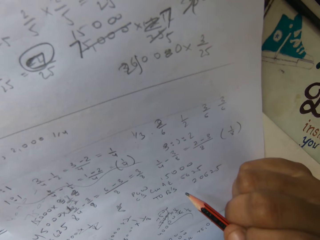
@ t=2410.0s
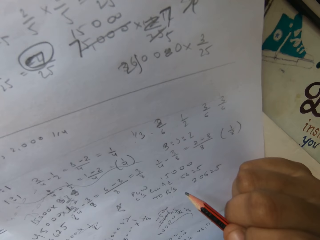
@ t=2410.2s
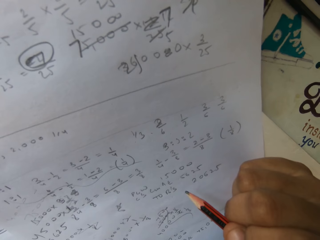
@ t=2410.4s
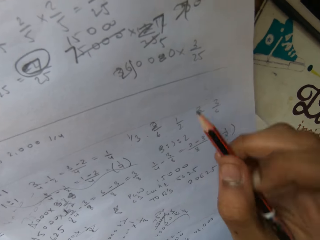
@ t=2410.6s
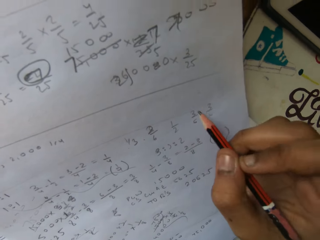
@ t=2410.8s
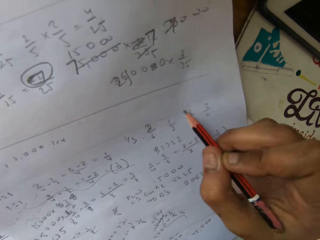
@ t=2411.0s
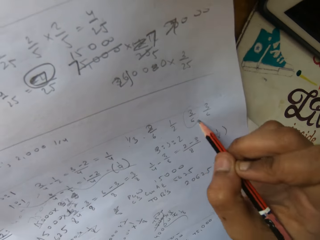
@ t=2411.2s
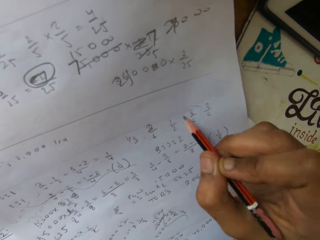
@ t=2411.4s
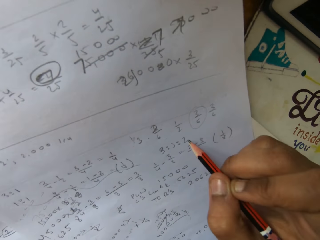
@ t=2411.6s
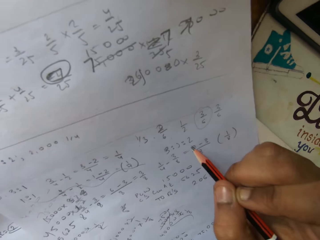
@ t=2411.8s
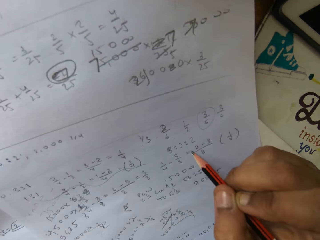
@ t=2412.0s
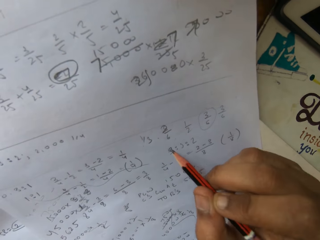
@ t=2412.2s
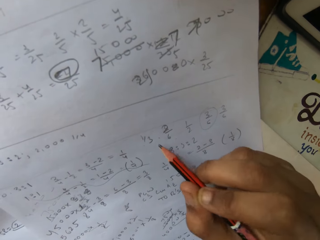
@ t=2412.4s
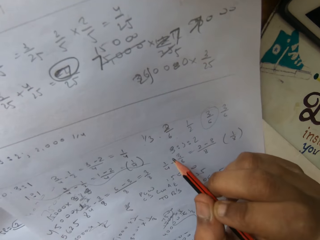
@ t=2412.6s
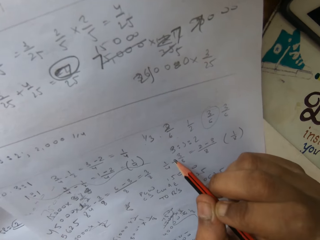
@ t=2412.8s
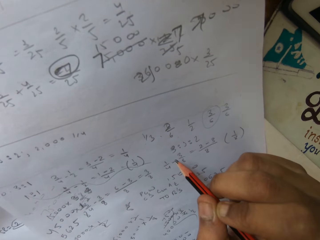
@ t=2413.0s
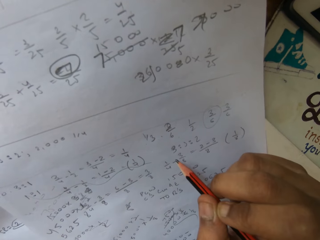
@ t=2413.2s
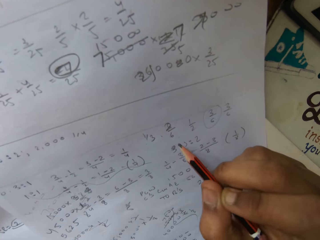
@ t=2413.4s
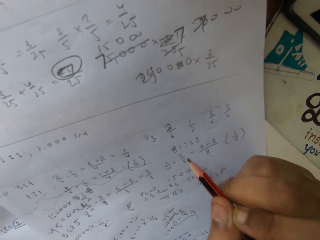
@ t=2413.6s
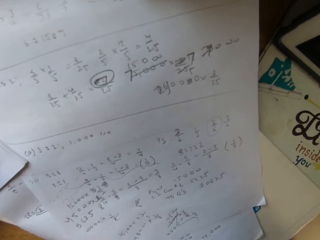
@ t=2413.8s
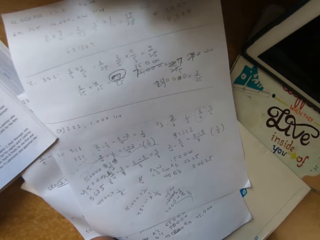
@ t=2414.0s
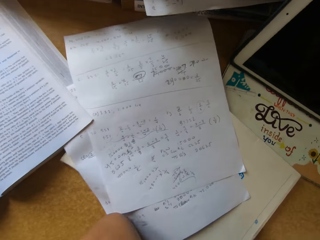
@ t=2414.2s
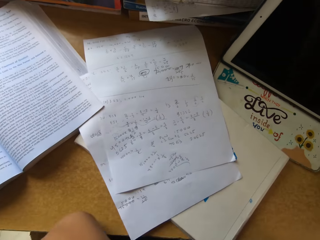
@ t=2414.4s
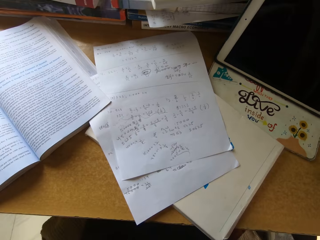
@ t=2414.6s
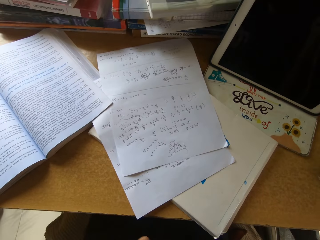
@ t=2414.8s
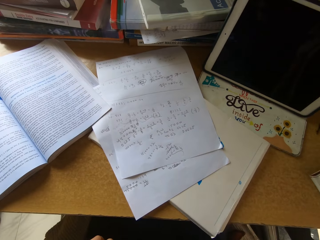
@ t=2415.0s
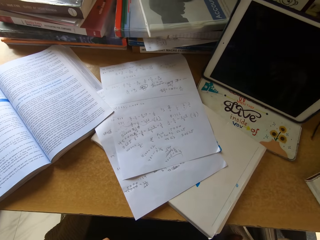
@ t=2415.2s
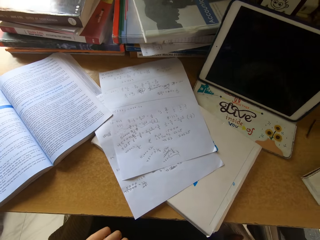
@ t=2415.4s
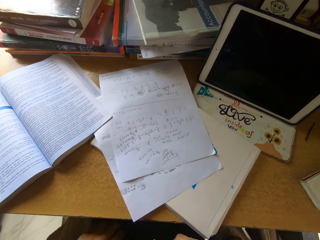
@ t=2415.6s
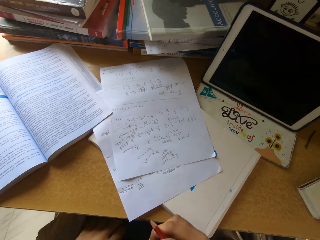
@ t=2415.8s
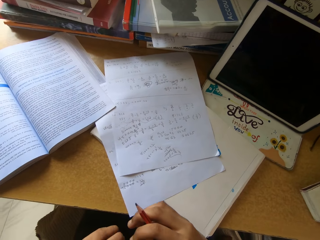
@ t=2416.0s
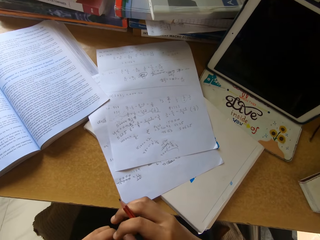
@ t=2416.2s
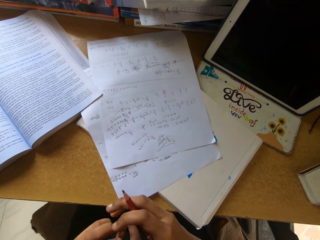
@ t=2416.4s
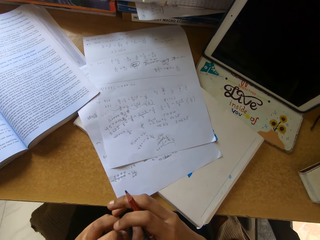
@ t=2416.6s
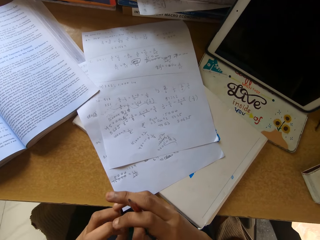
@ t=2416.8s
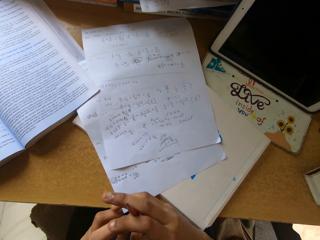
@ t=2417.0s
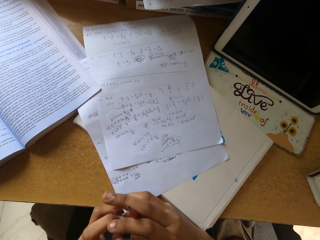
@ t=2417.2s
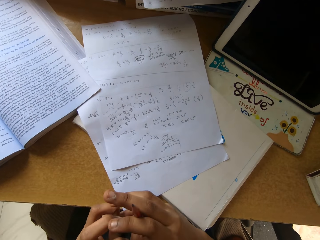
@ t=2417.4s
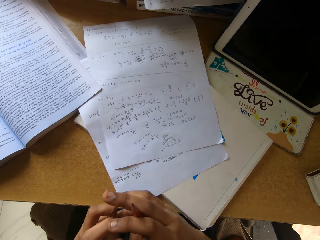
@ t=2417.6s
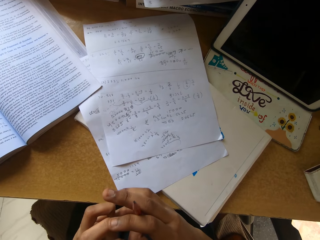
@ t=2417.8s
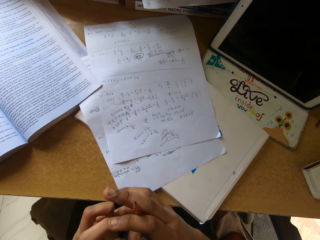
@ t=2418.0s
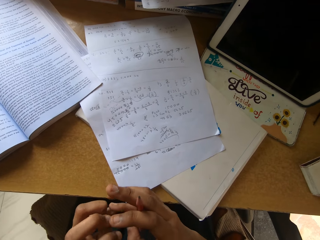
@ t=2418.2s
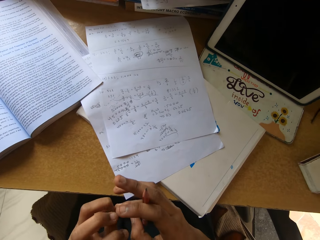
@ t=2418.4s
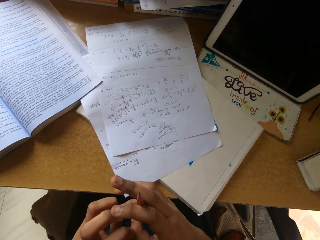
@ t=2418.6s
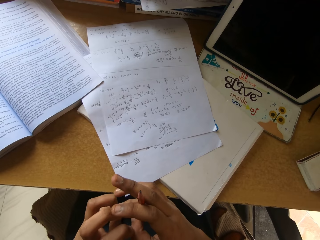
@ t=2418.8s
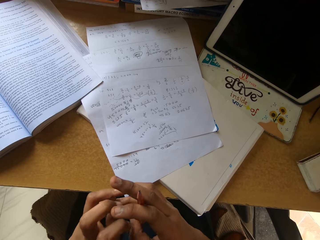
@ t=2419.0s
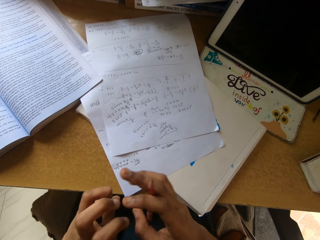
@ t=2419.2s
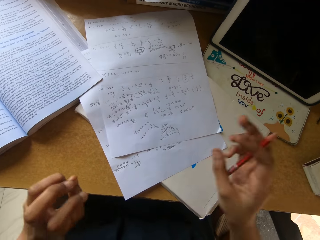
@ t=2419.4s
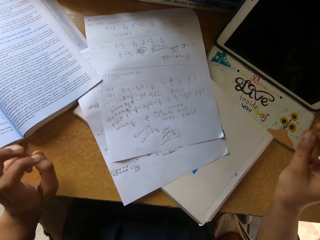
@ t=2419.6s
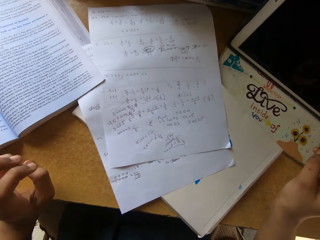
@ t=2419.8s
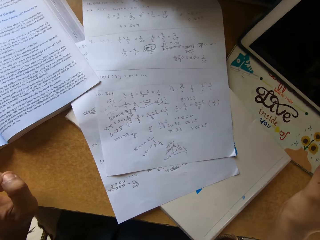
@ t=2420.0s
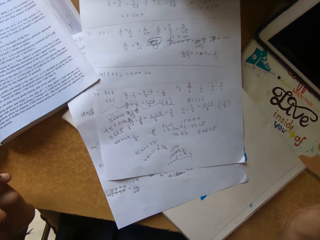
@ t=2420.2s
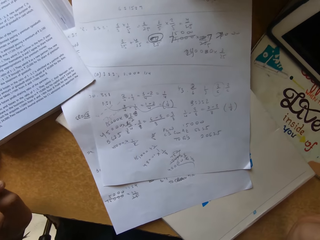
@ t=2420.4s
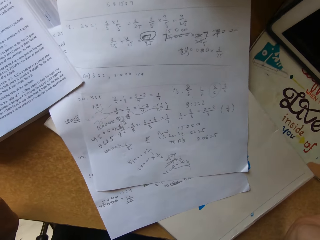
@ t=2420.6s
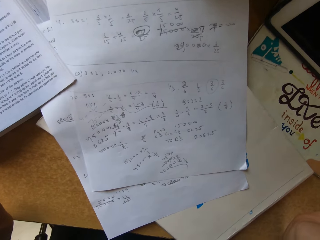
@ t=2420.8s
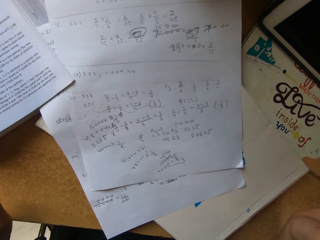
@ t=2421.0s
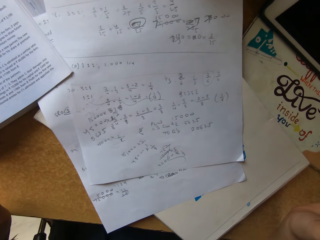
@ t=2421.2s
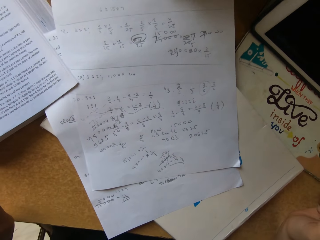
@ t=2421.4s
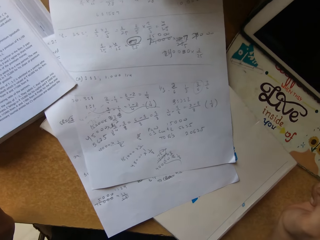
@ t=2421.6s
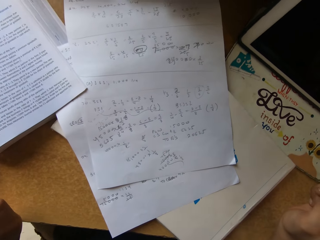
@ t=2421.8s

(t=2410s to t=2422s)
The camera wearer writes on a piece of paper with a pencil. They point at the piece of paper with the pencil. They stare at the paper on top of the table.

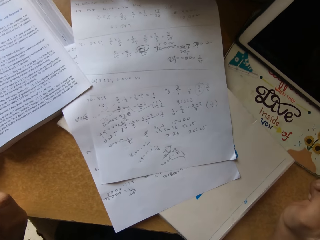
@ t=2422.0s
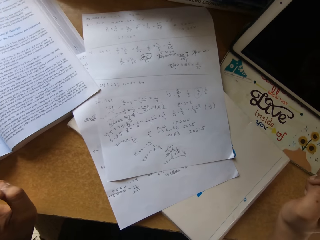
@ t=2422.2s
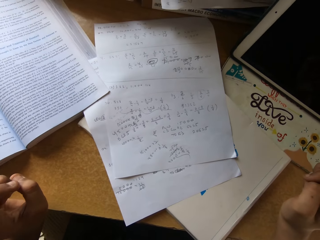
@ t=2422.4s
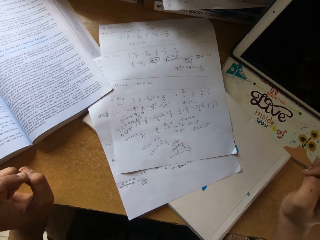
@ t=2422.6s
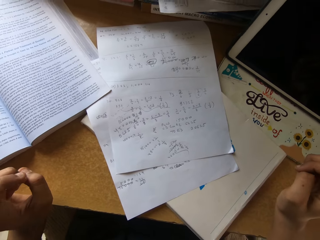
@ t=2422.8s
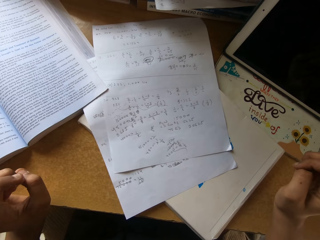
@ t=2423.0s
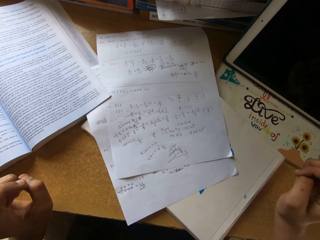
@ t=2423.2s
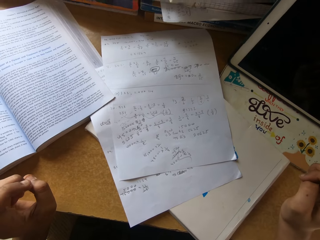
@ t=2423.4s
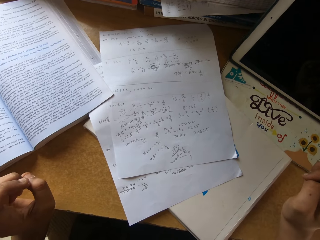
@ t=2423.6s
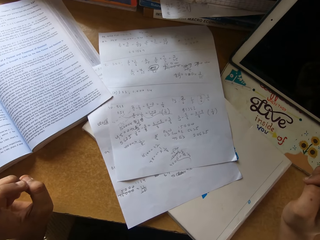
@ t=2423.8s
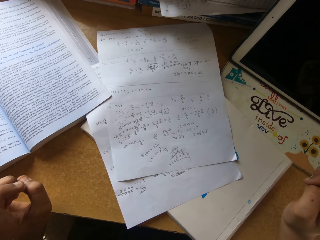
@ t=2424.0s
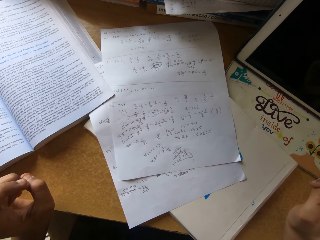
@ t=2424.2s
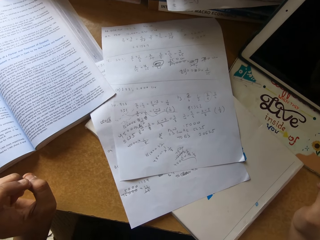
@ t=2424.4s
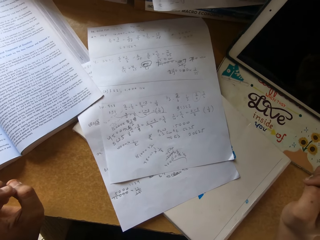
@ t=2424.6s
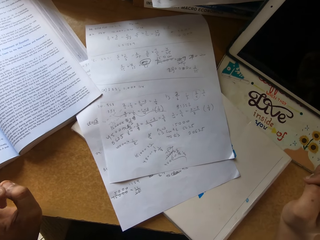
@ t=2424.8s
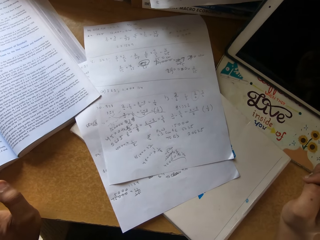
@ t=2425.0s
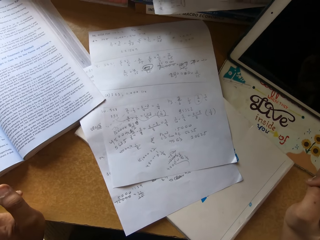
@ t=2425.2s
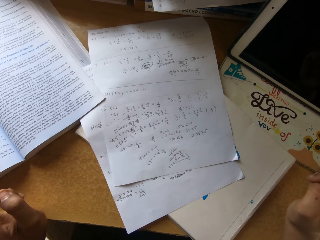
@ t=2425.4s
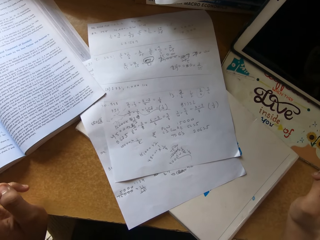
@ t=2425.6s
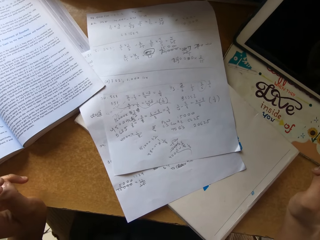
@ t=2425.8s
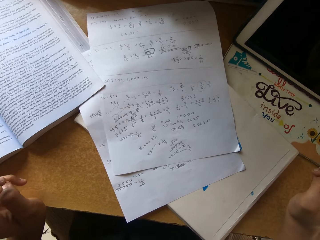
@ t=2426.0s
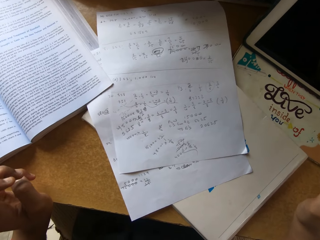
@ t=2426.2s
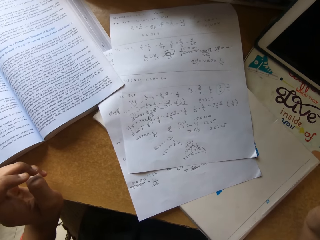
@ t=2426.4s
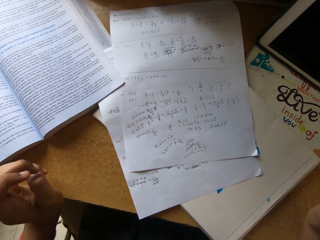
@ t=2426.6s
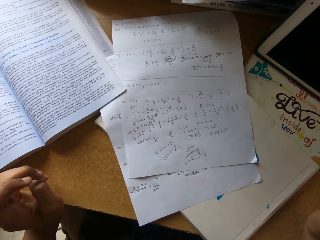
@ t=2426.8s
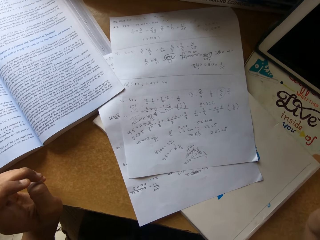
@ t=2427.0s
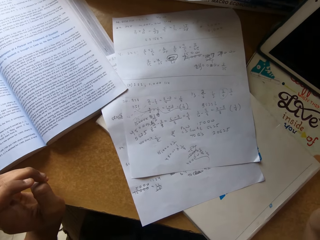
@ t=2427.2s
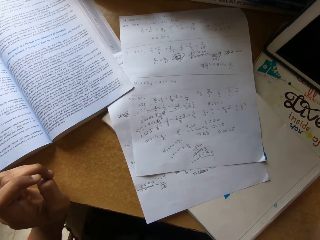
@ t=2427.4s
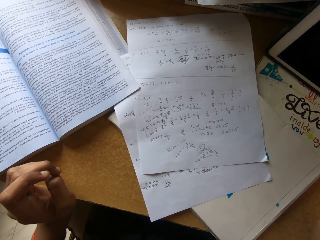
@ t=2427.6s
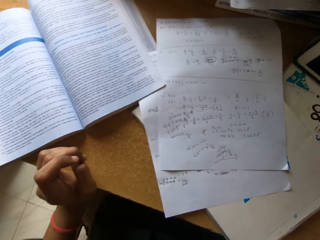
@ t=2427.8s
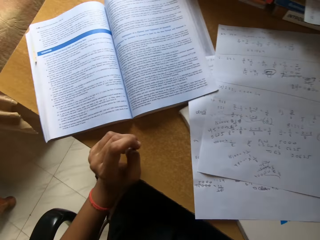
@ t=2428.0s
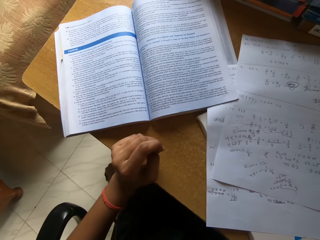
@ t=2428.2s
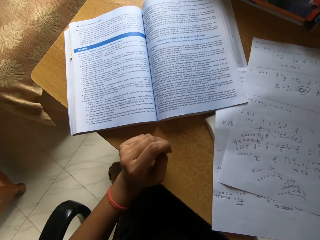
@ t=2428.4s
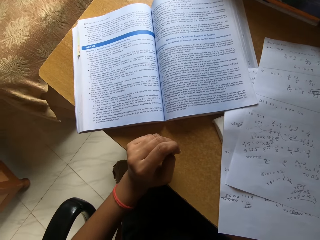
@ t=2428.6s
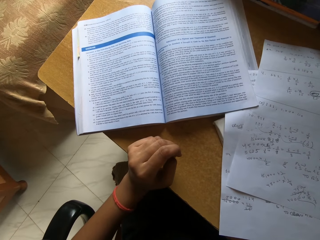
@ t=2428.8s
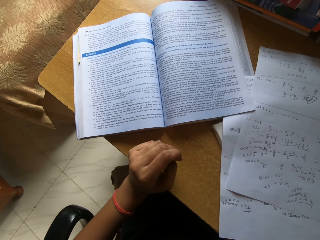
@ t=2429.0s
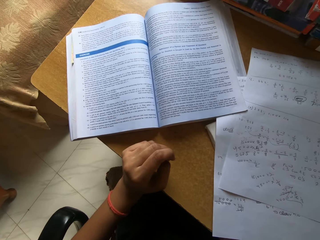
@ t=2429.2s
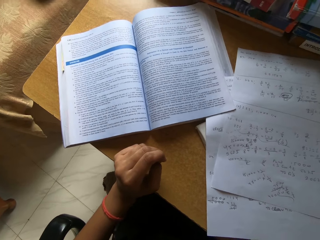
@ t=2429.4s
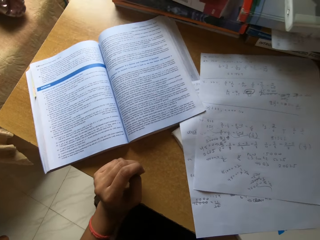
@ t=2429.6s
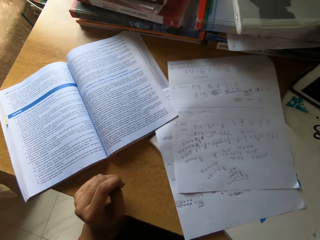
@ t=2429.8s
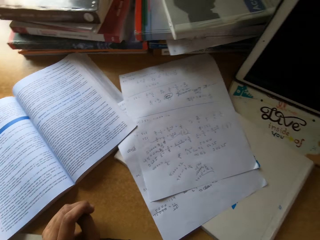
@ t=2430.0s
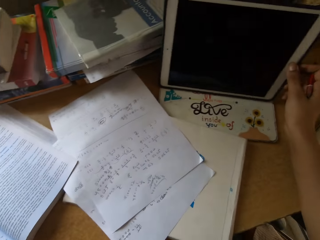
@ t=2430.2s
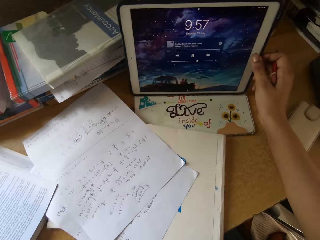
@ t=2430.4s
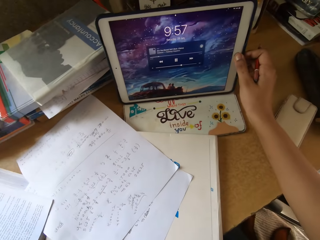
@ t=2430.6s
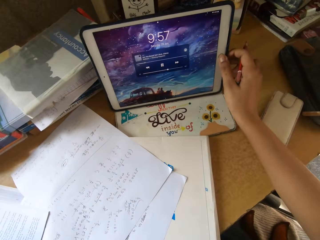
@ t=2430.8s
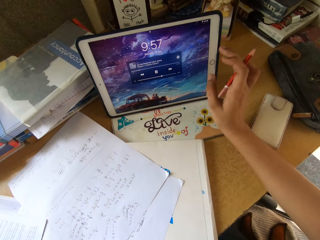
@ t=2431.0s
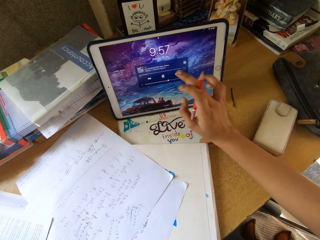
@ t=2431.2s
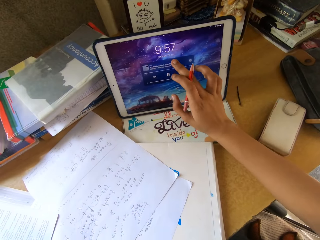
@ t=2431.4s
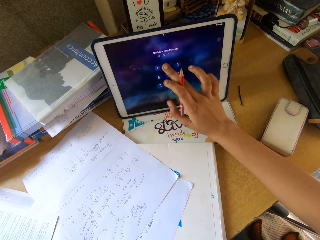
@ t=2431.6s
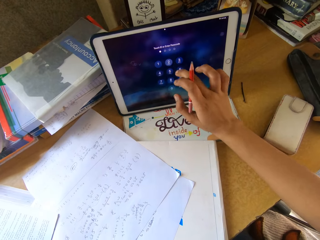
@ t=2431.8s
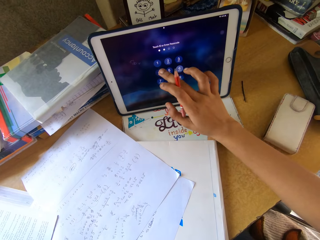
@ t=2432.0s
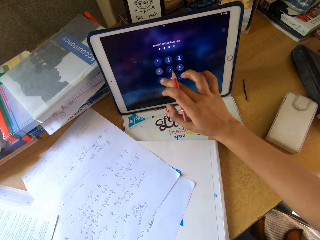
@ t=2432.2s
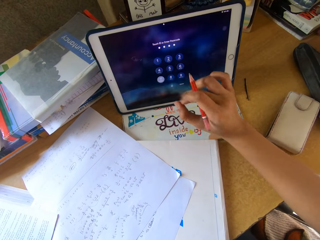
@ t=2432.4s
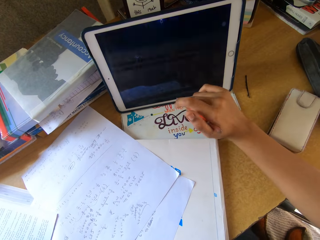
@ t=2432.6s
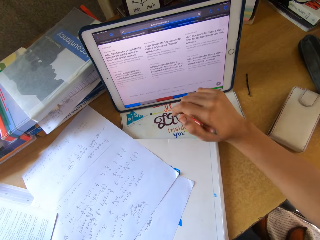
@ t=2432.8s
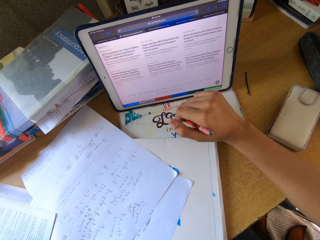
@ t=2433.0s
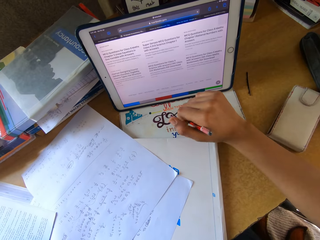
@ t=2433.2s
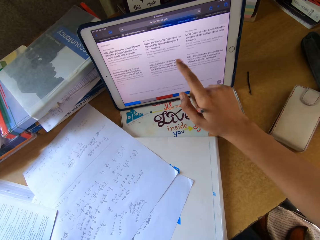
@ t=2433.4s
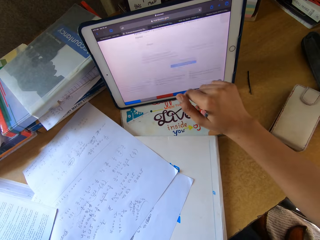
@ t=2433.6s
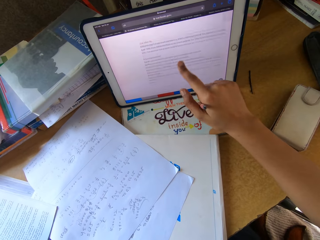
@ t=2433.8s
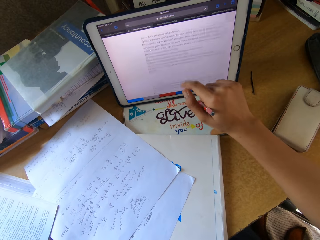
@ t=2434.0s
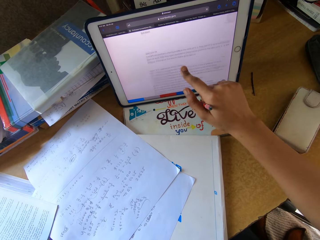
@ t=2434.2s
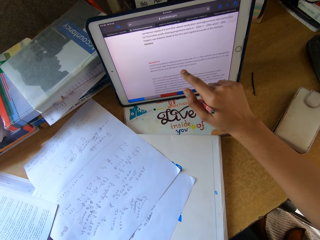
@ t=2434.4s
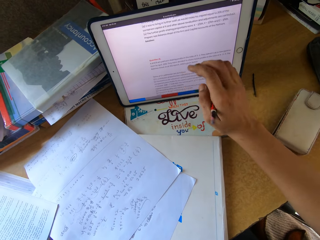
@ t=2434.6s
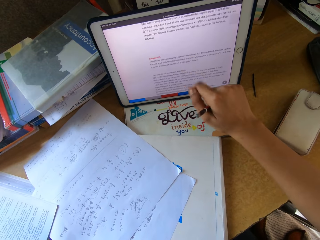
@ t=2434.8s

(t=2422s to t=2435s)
The camera wearer sings. They scroll on her cellphone.
